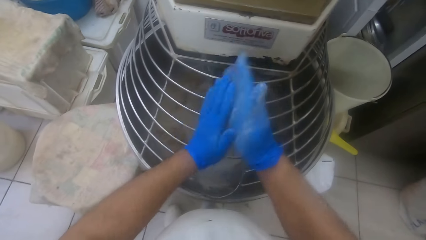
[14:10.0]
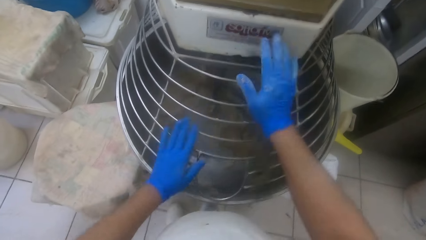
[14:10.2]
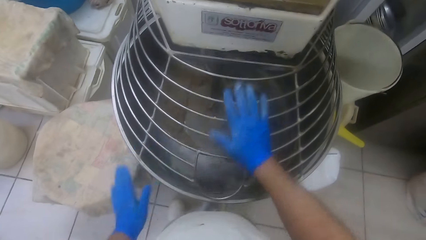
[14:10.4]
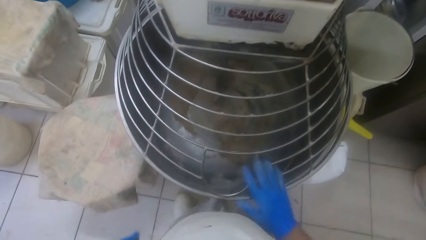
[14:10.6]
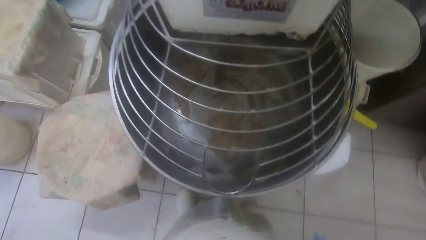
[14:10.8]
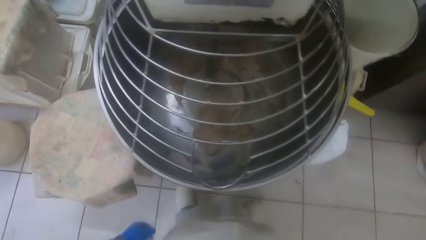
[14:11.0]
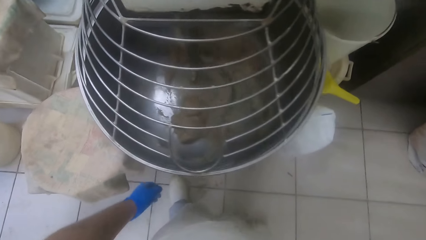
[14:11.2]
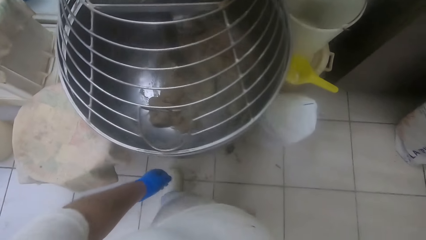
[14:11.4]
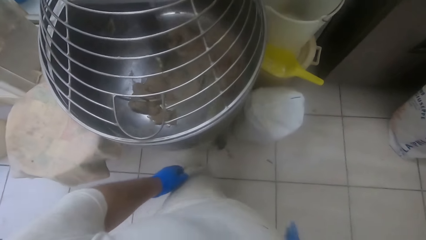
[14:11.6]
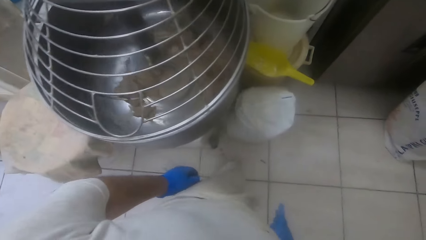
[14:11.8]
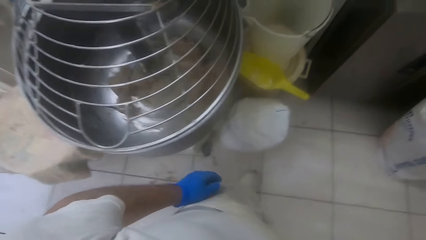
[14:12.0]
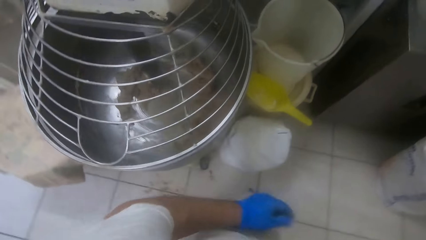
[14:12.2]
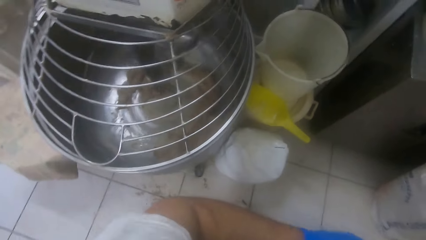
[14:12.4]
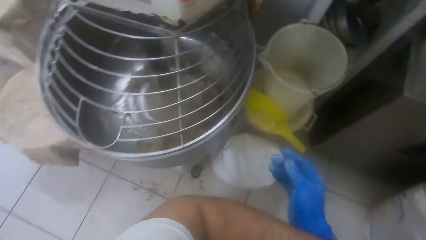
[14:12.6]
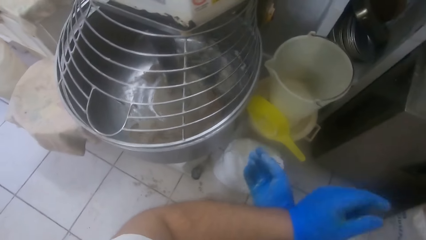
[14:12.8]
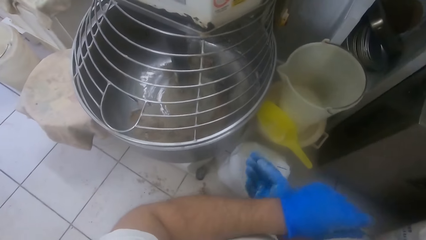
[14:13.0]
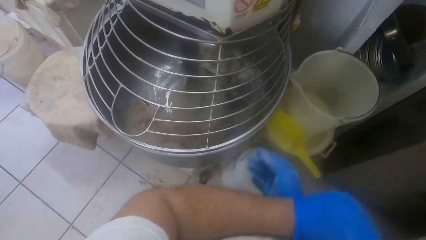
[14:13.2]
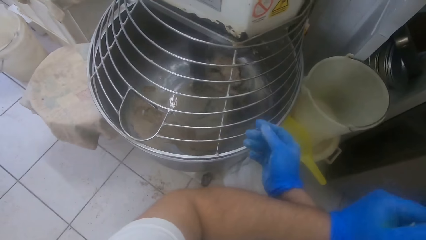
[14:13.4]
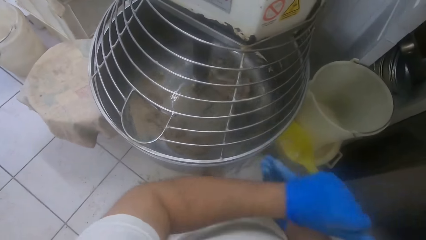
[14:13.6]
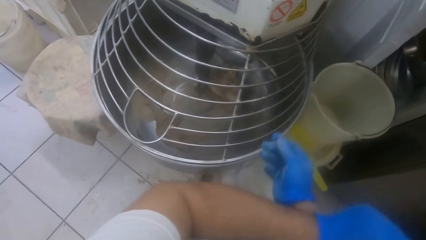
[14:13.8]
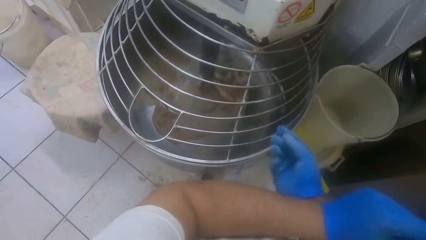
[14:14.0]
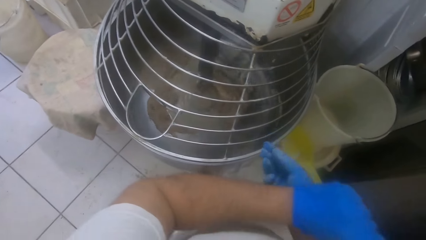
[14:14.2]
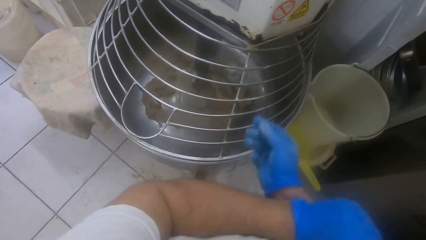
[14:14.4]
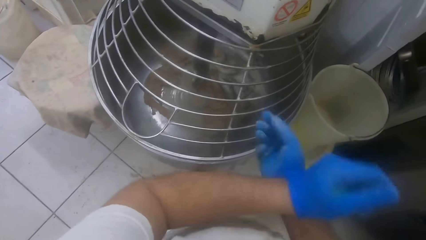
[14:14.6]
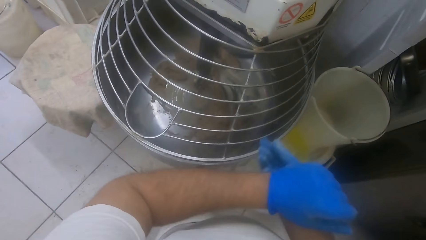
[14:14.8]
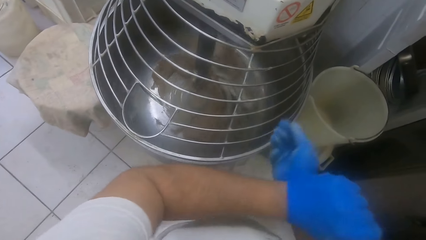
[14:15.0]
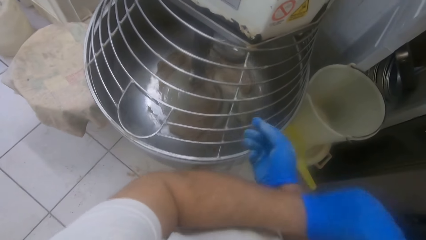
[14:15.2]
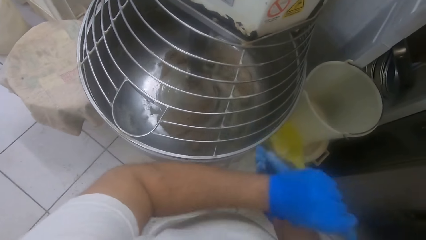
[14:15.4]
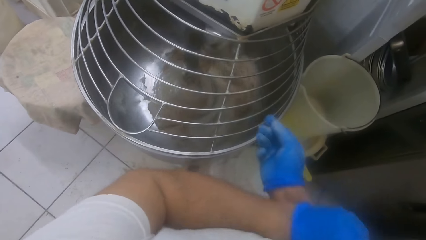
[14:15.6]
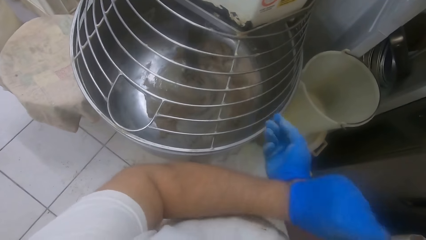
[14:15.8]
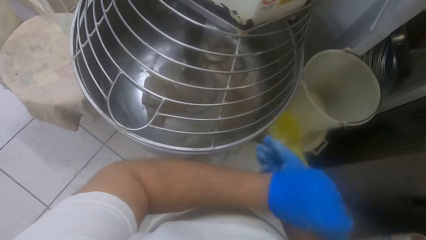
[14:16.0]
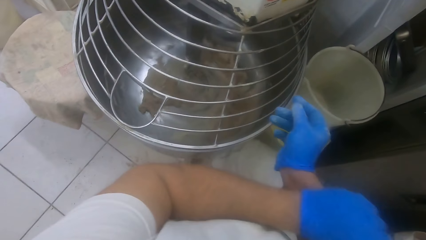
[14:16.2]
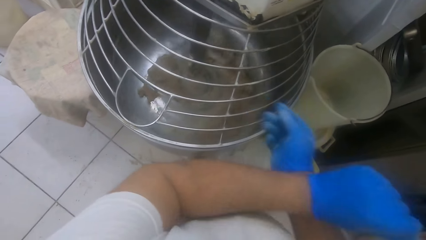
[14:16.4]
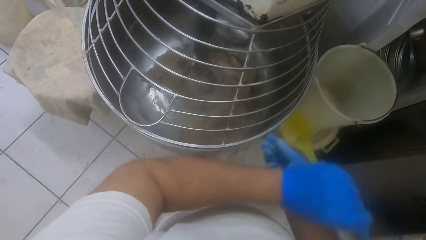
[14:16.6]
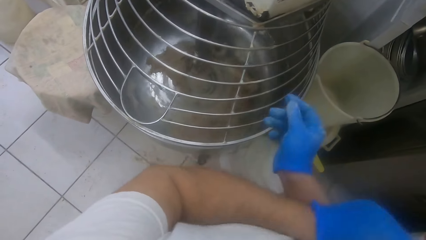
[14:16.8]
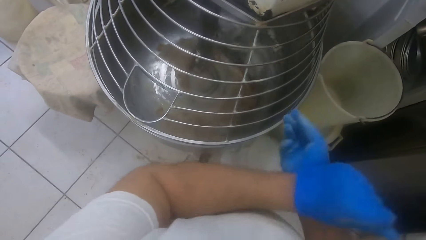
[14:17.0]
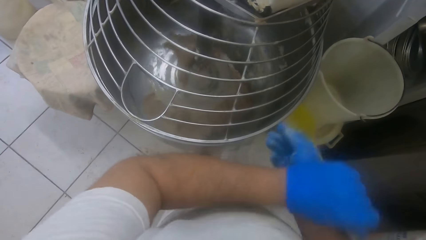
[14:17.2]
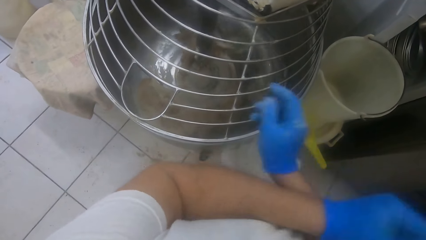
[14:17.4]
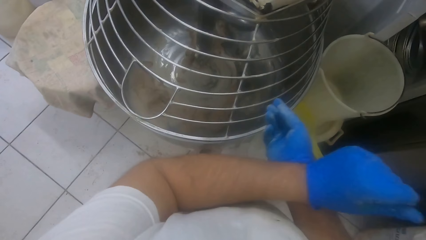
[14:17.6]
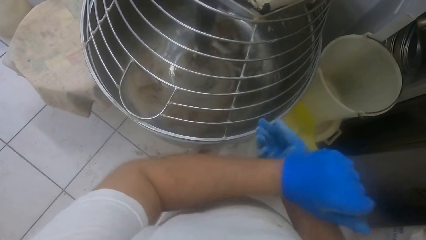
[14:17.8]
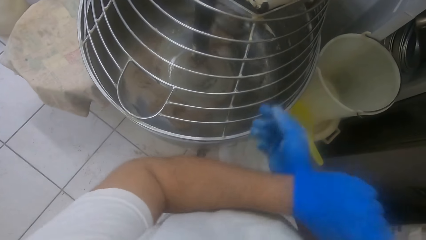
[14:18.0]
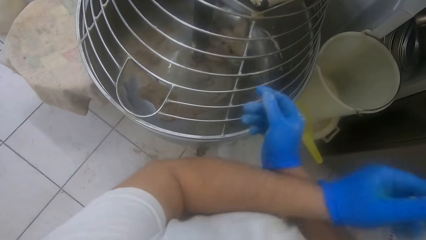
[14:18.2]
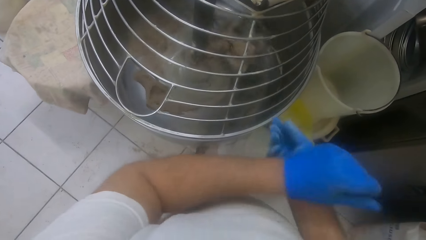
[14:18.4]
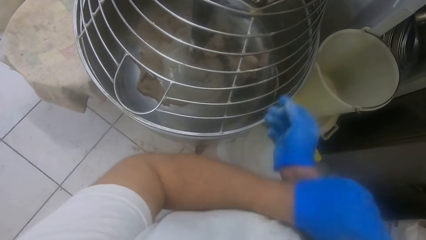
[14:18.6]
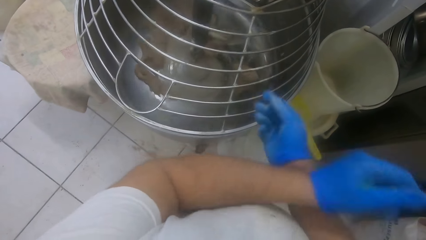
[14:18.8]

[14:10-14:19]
The camera wearer rubs his hands together with the flour on the dough mixer. He brushes his right hand against the guard of the dough mixer. He rubs his arms against each other.

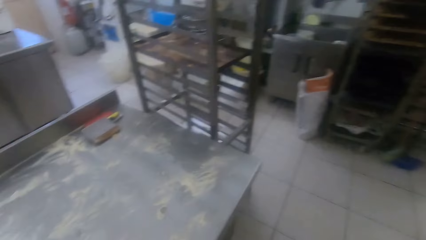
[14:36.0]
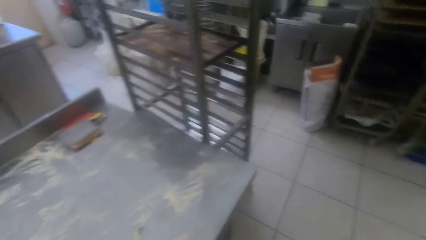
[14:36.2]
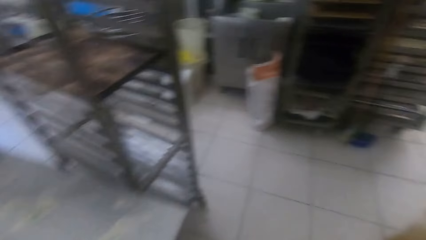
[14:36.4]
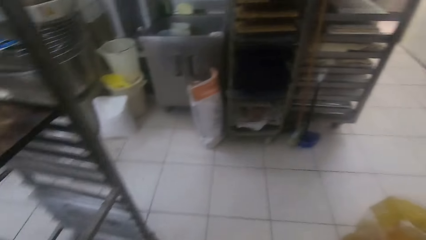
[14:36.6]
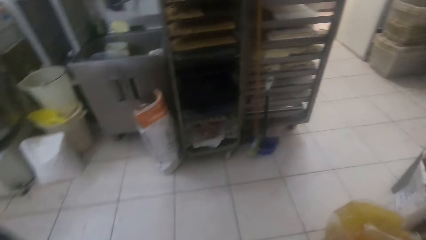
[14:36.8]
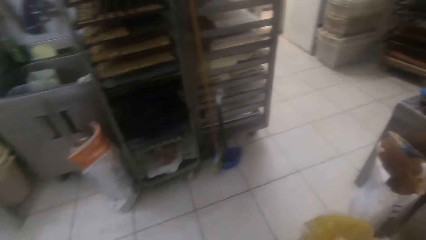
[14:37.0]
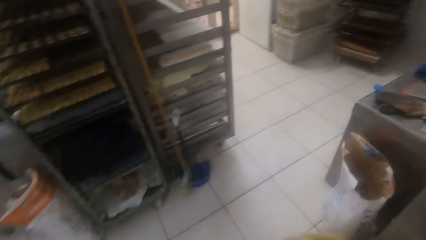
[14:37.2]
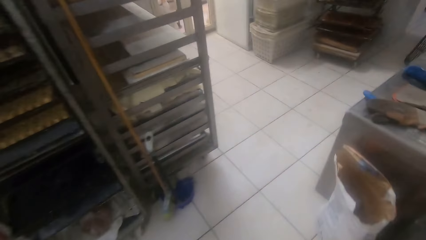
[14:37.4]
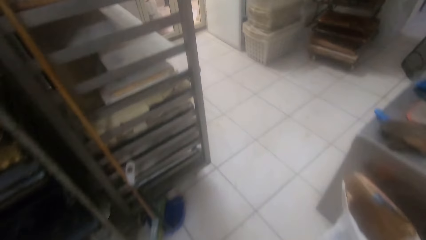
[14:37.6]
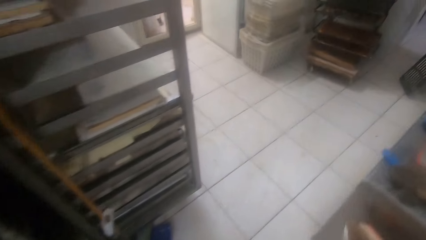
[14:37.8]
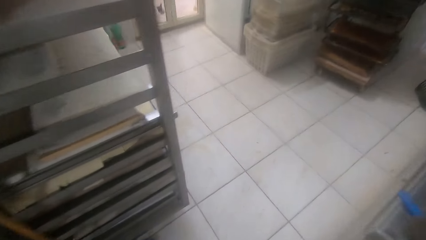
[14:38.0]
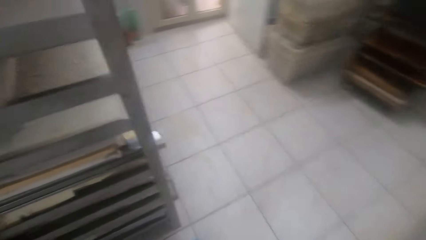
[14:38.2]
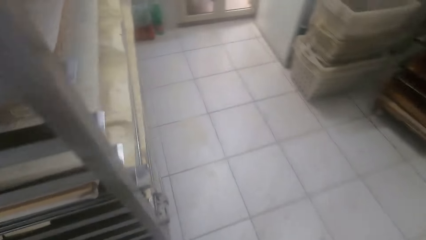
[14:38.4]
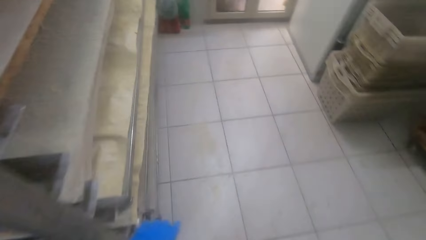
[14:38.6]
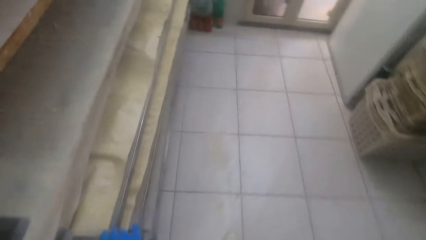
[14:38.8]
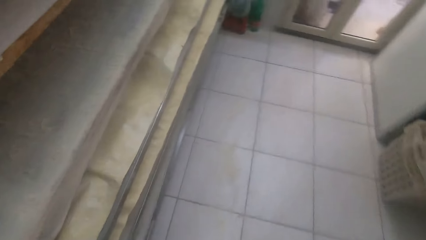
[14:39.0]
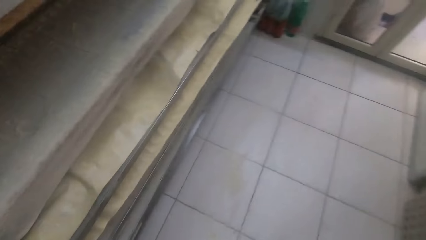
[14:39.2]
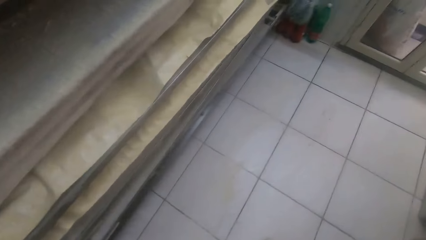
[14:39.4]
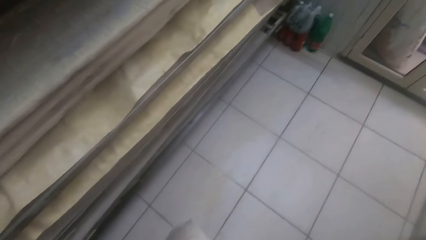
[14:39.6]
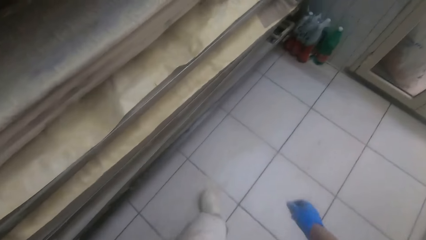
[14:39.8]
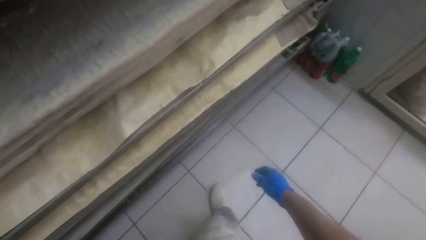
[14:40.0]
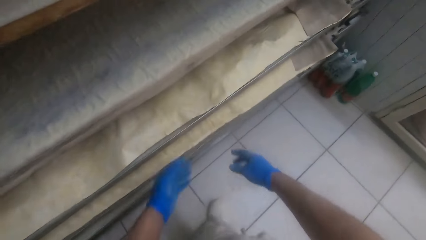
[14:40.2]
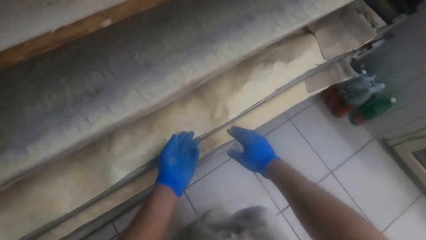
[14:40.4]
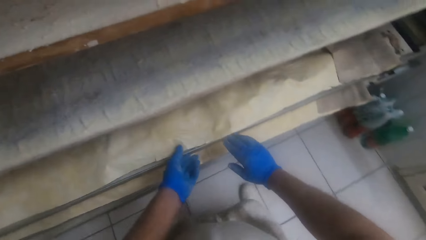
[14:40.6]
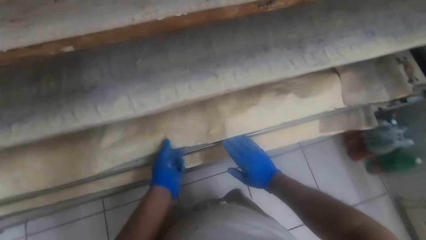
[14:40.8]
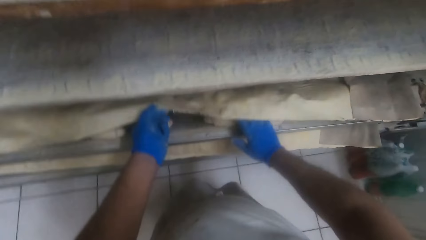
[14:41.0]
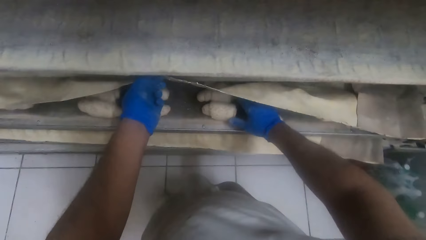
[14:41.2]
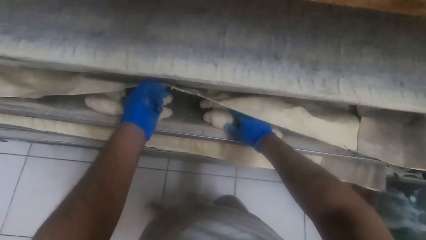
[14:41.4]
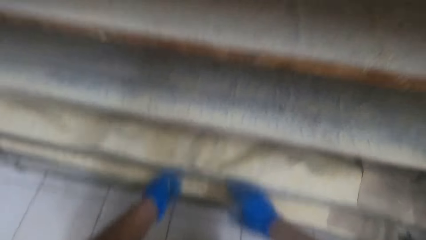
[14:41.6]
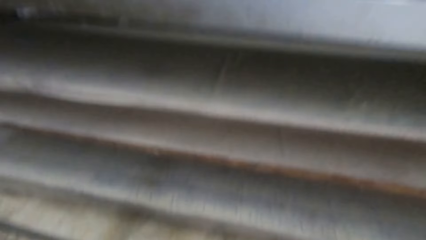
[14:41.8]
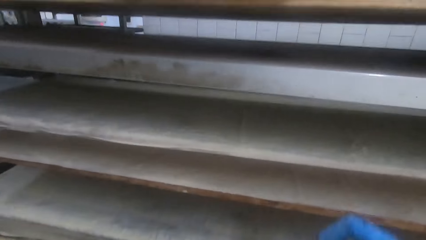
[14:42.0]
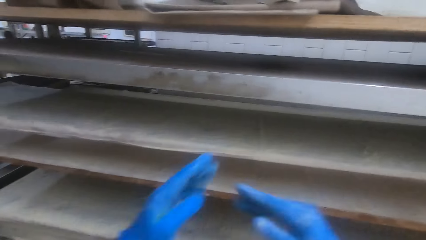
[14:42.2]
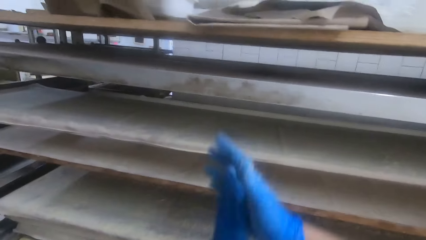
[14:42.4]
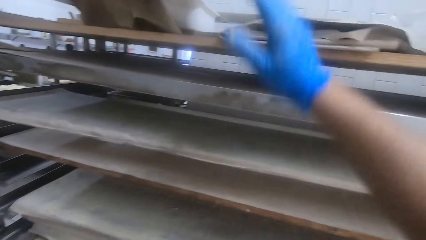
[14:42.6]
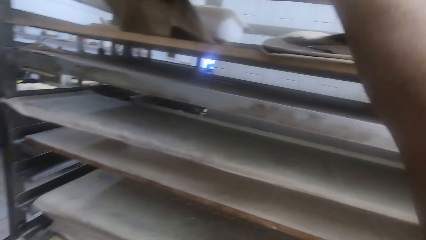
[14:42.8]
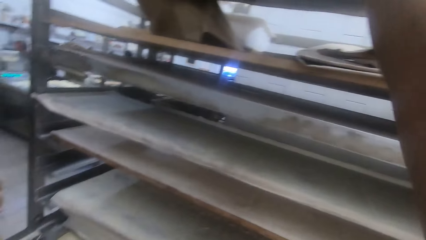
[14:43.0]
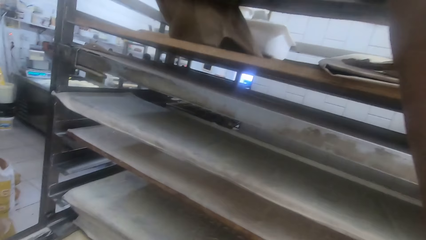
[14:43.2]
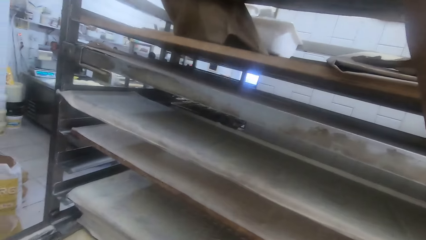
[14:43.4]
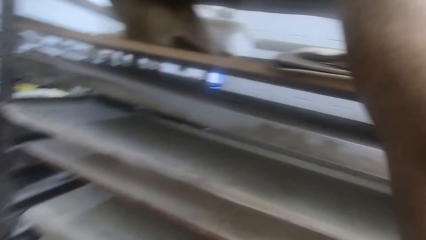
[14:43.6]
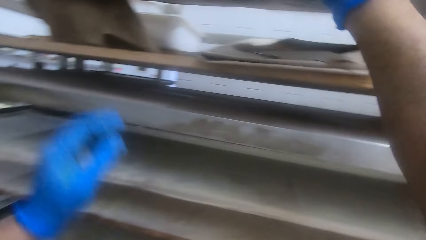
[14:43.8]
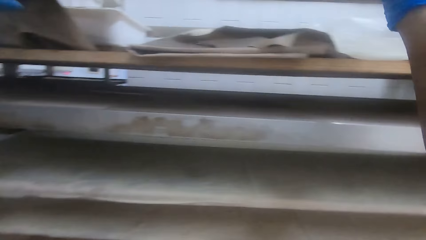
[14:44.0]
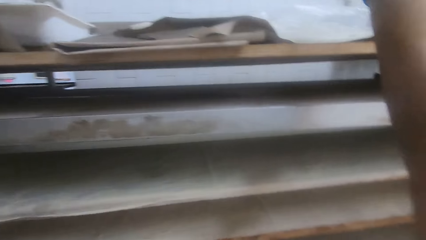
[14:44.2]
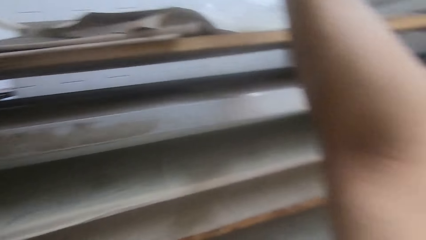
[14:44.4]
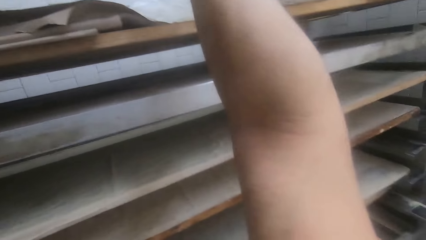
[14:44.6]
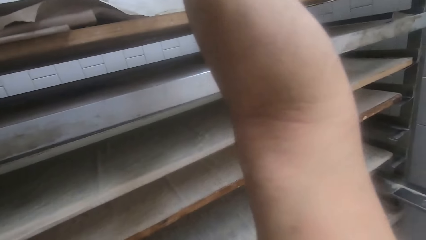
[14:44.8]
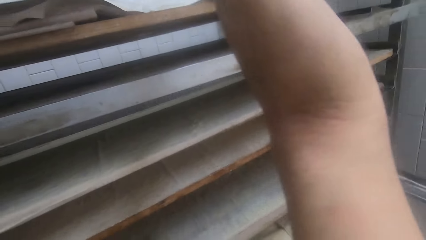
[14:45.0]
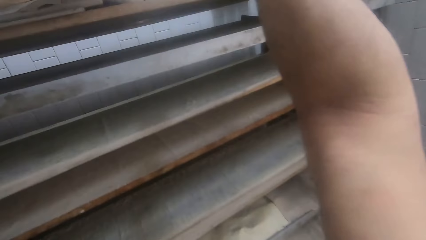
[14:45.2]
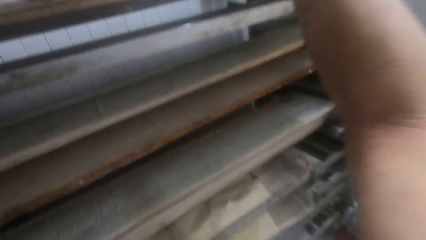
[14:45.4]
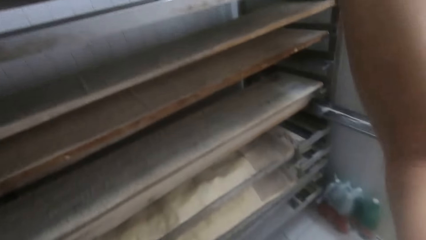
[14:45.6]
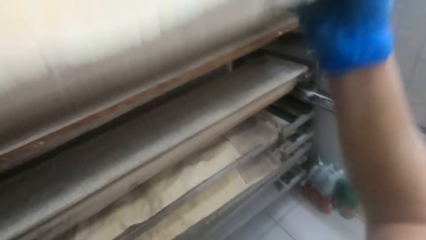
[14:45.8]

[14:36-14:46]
The camera wearer turns around. He walks around. He lifts a baker's couche on a tray on the shelf with his left hand. He holds a dough cover cloth. He touches a dough on the tray with his left hand. He lowers the baker's couche on the doughs in the tray. He takes a dough on the shelf. He lifts his hands, rubs his hands together, and raises his hands above the shelf. He picks up a tray of doughs on the shelf with both hands.
